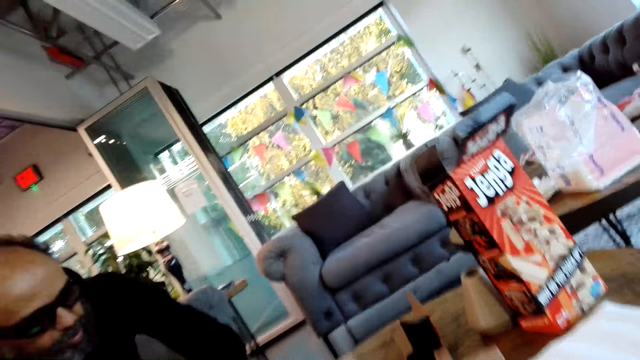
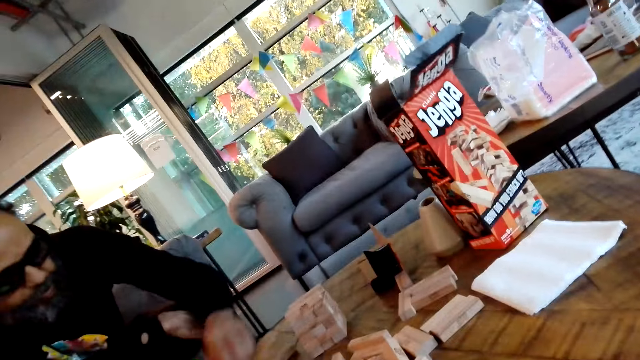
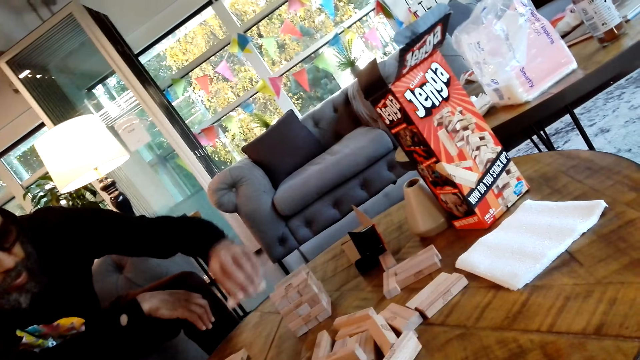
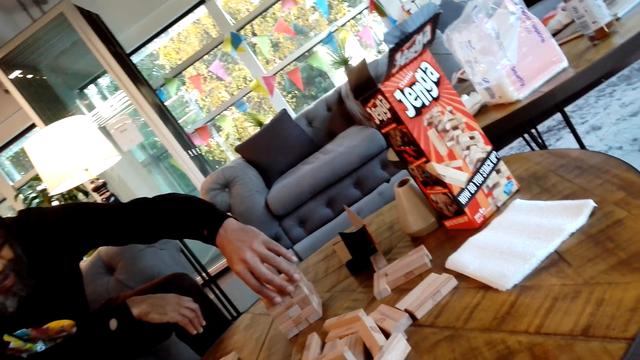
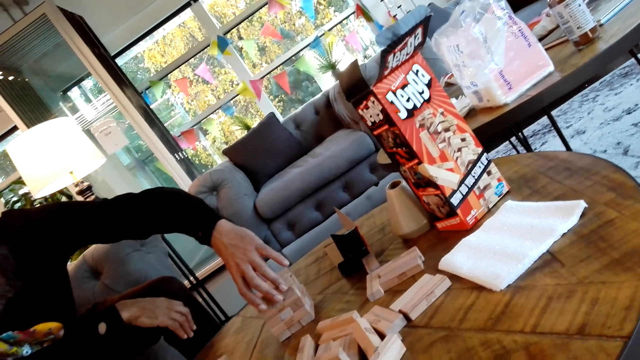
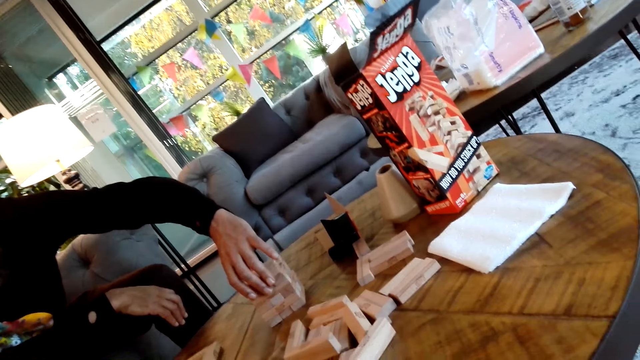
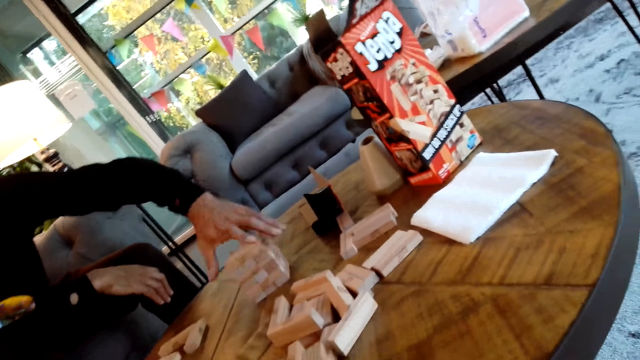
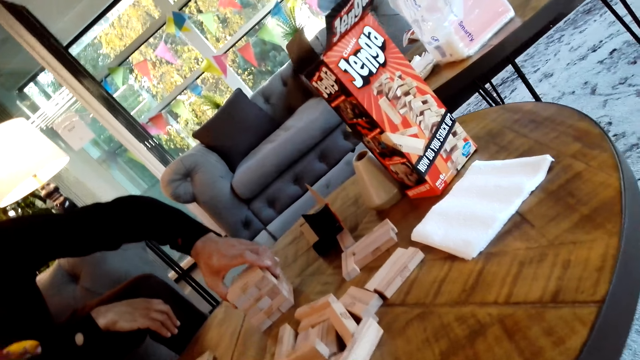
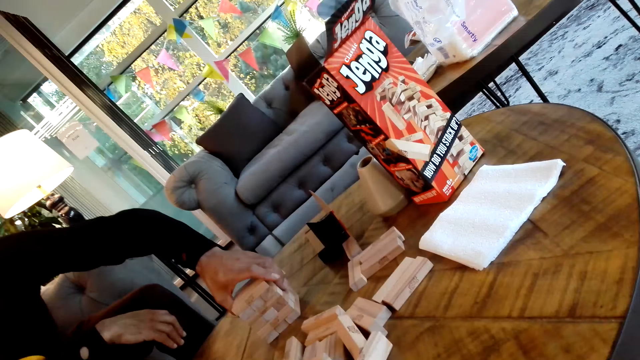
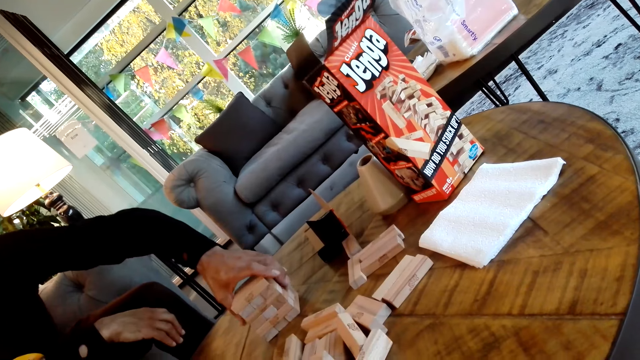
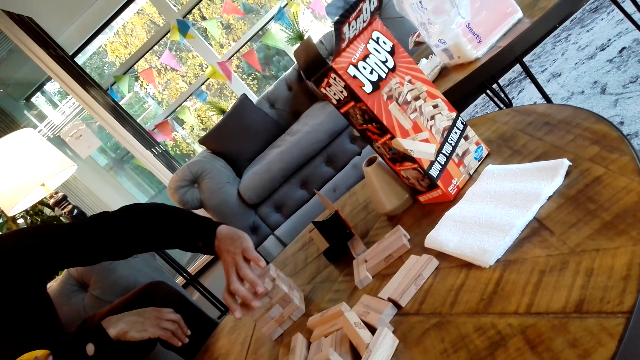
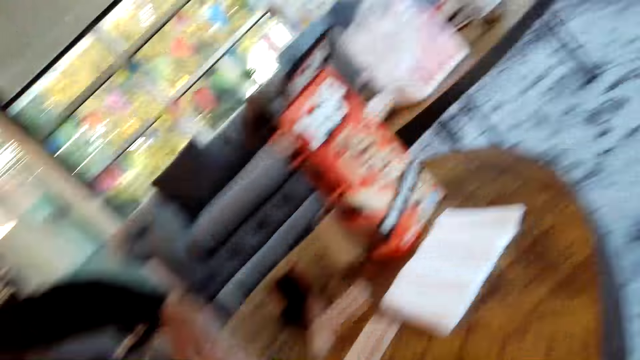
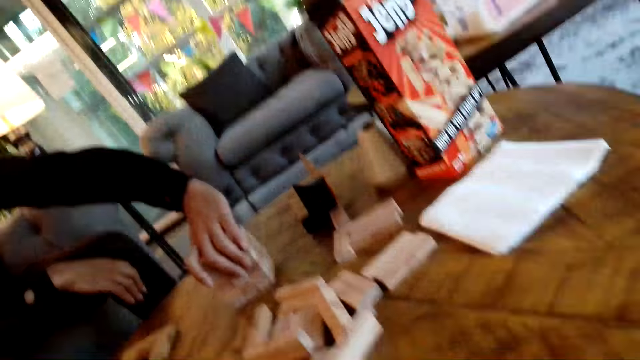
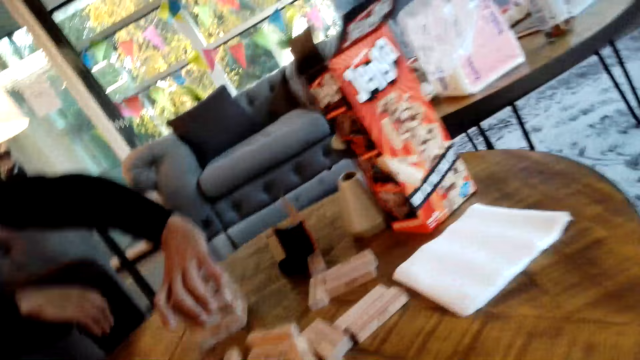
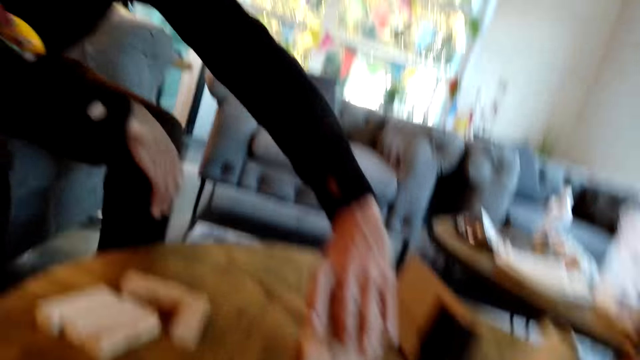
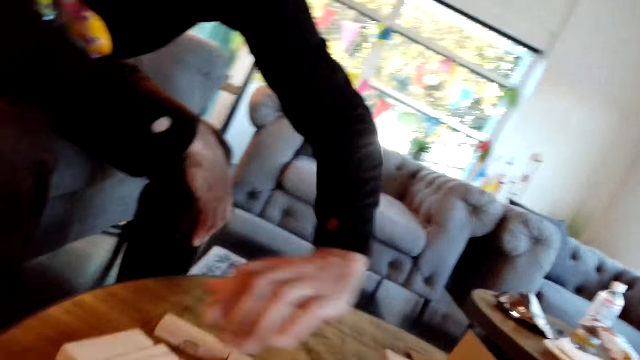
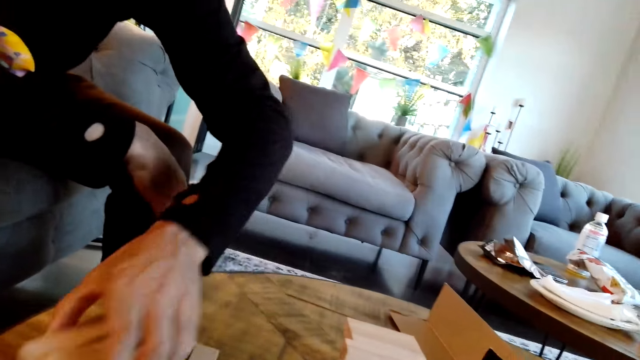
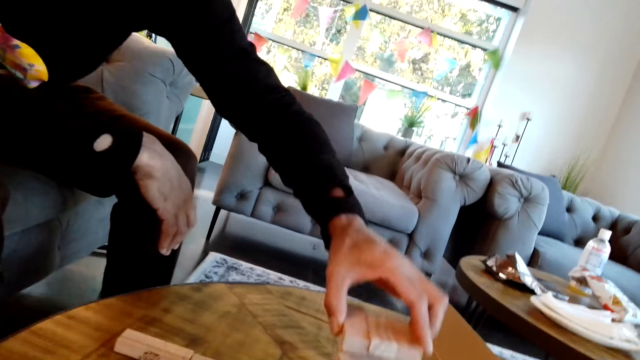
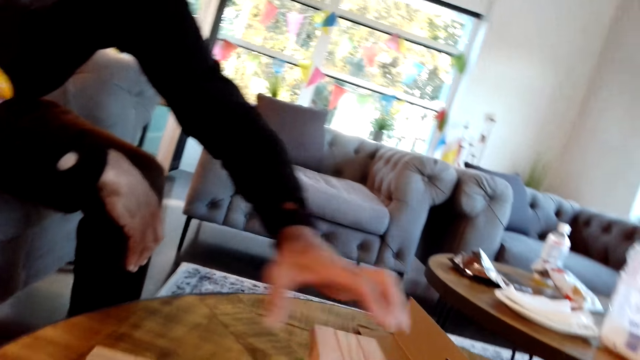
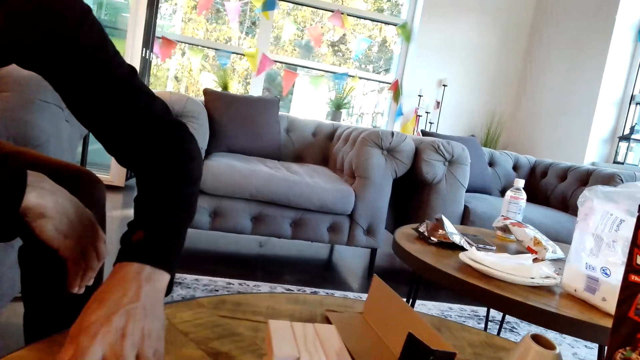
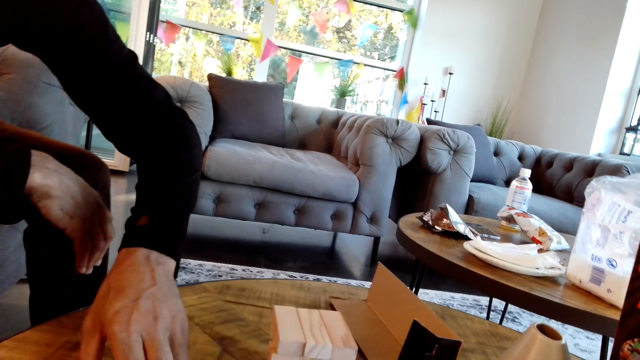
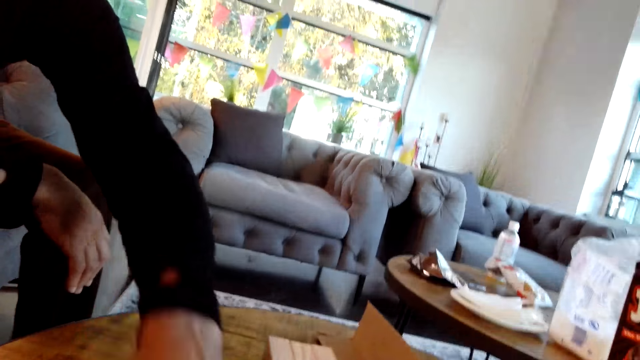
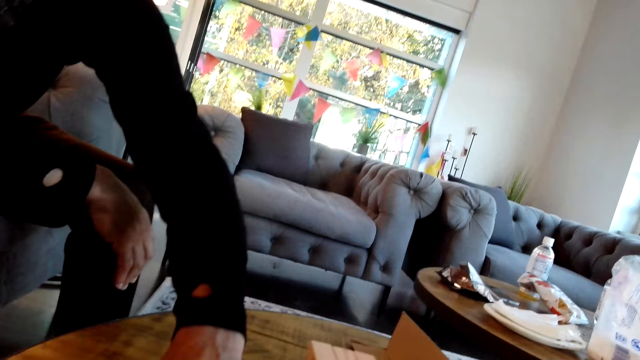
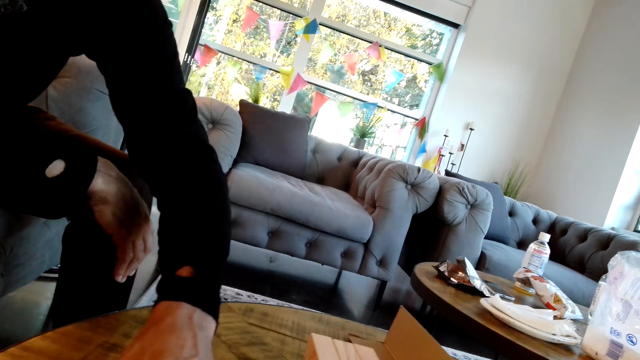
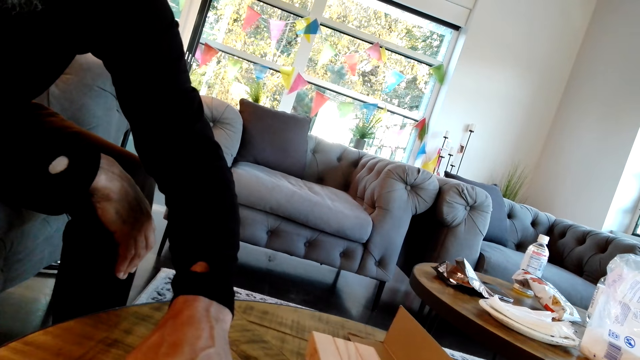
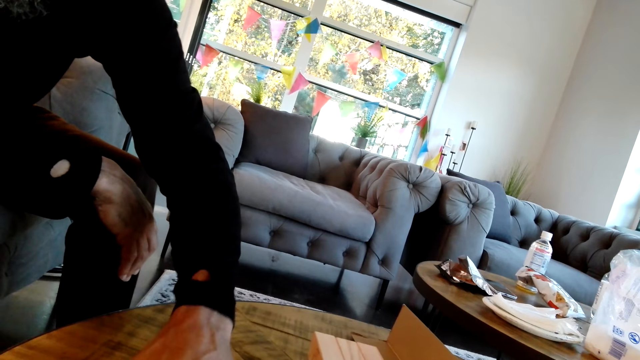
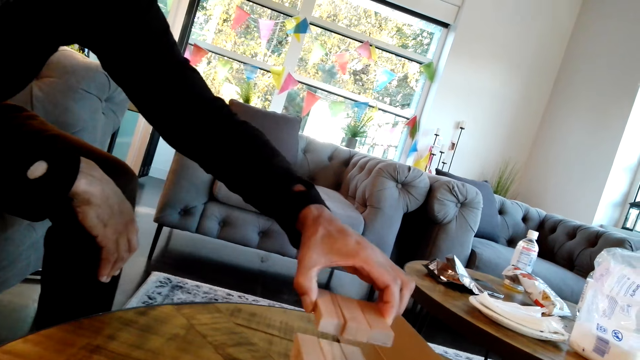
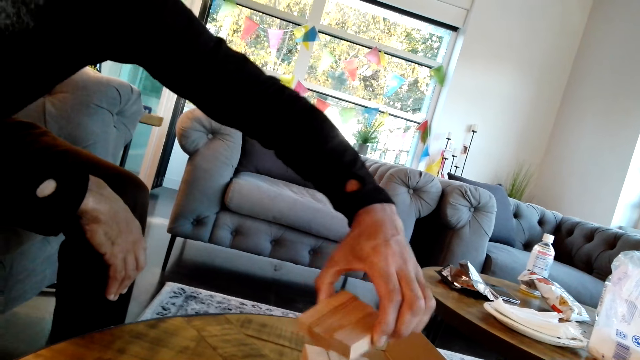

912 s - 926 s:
A man picks up a piece of jenga on the table, puts pieces of jenga on top of others and arranges the pieces of jenga on the table. The man picks up the pieces of jenga on the table, puts the pieces of jenga on top of others and picks up the pieces of jenga on the table.

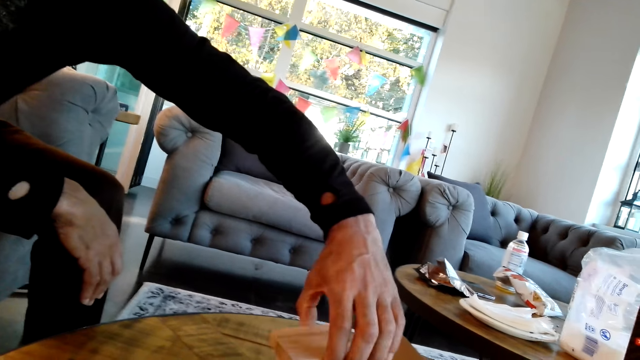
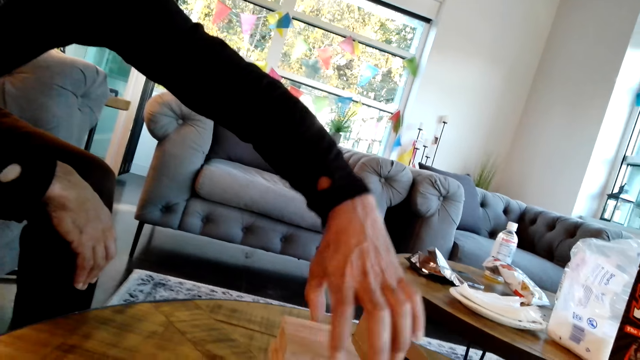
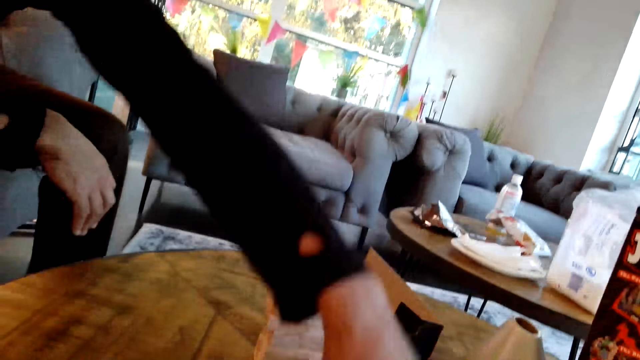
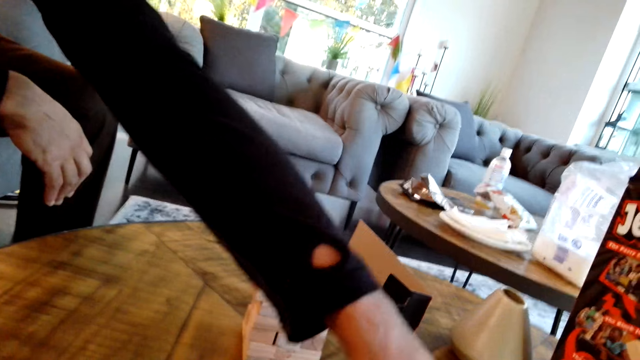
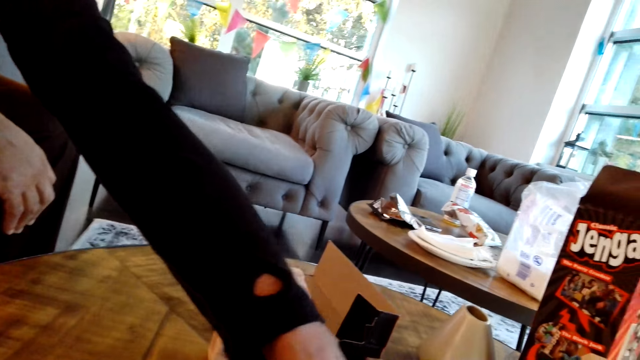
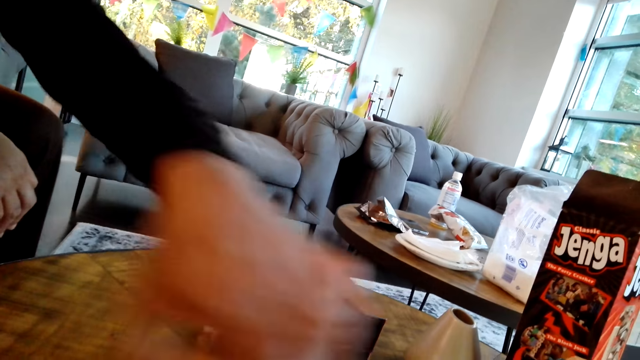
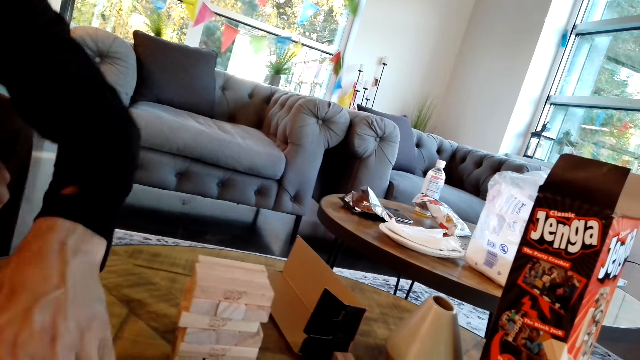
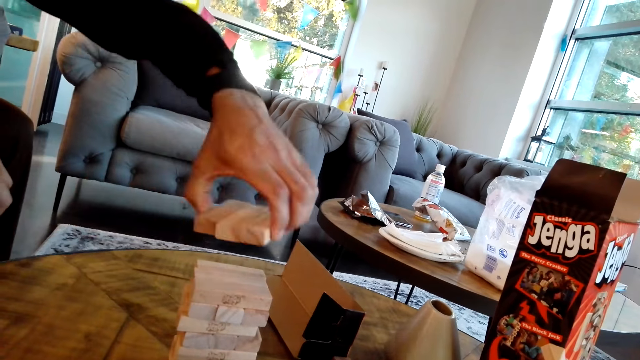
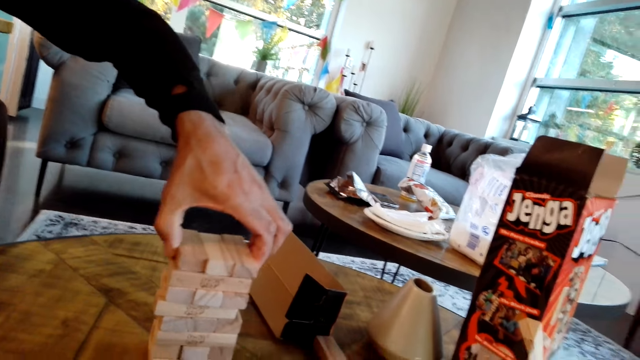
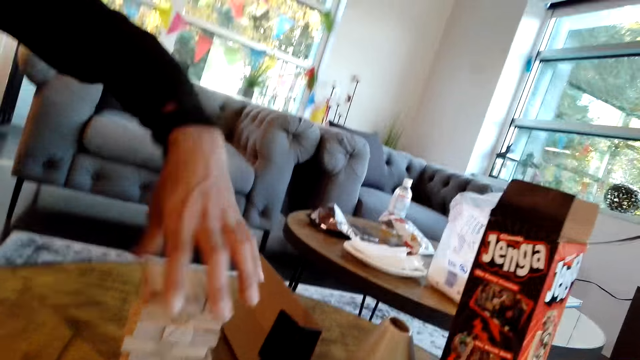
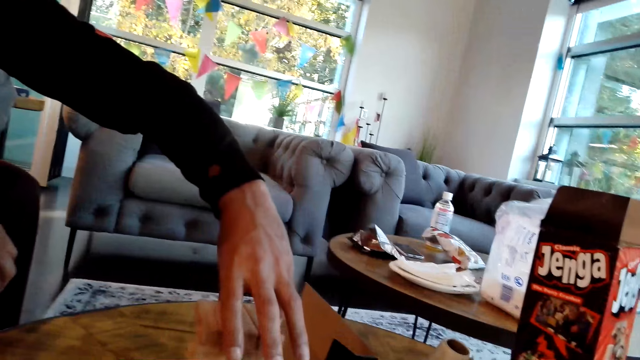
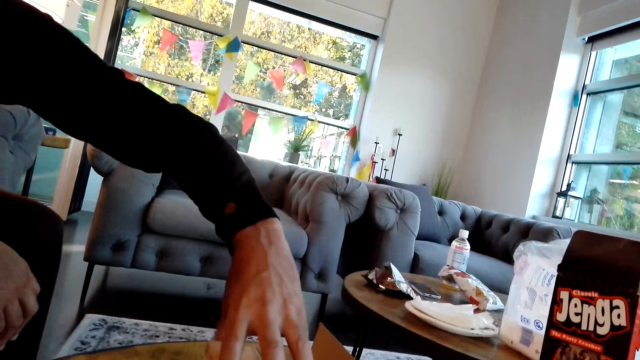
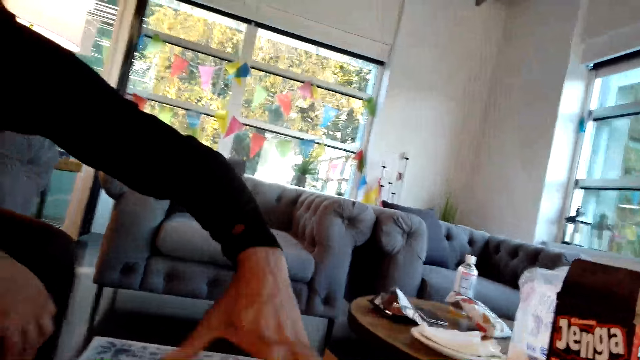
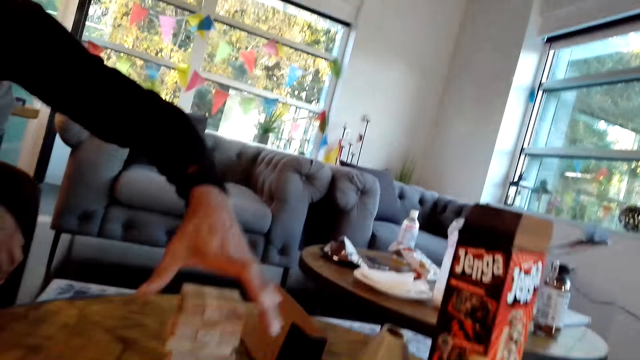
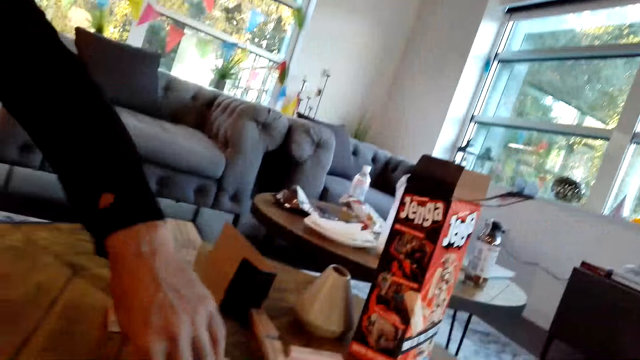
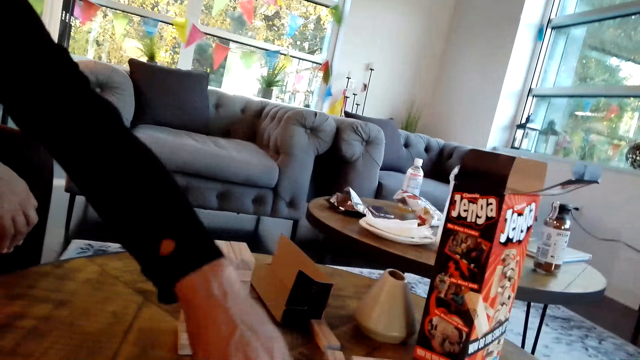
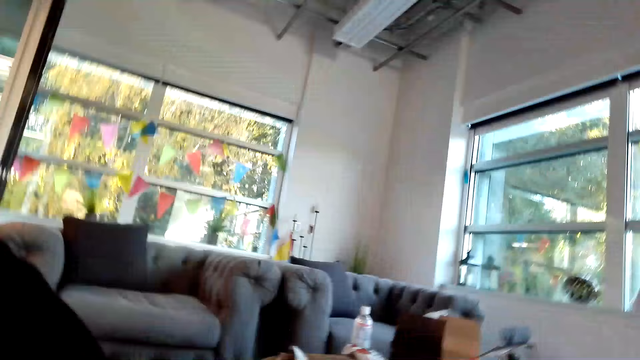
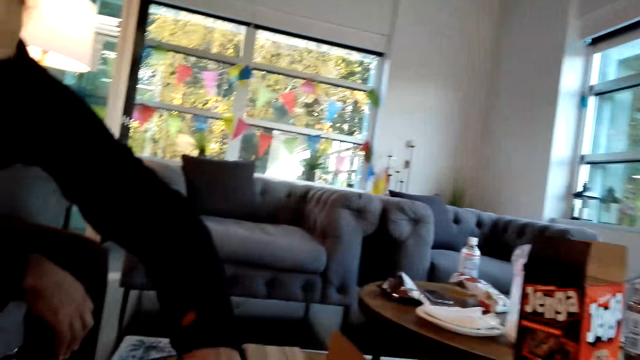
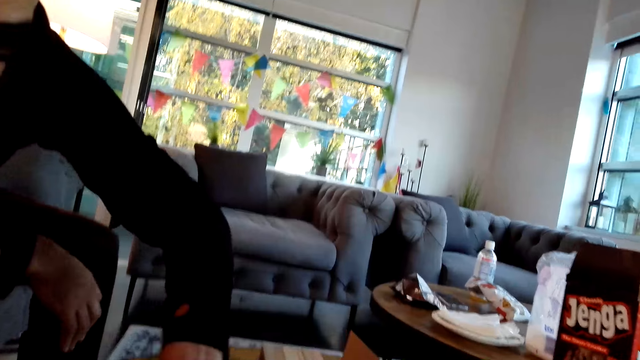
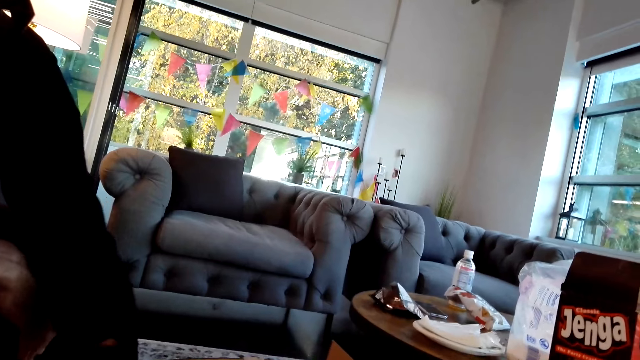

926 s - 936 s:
A man puts pieces of jenga on top of others. The man picks the pieces of jenga on the table. The man puts the pieces of jenga on top of others. The man moves the pieces of jenga on the table.
